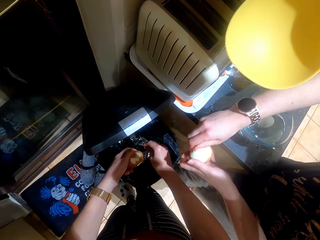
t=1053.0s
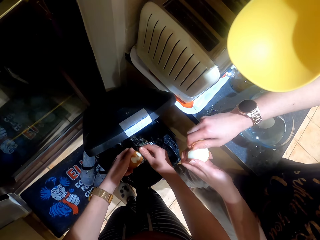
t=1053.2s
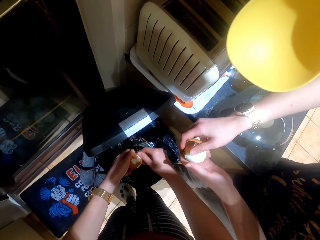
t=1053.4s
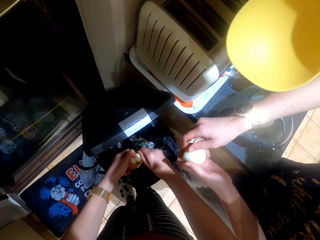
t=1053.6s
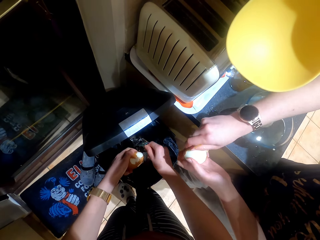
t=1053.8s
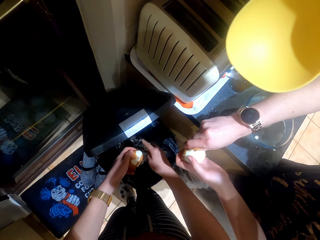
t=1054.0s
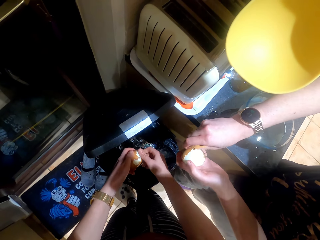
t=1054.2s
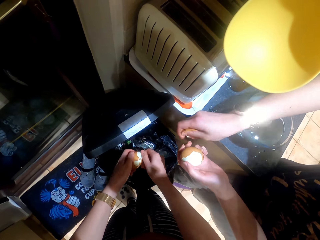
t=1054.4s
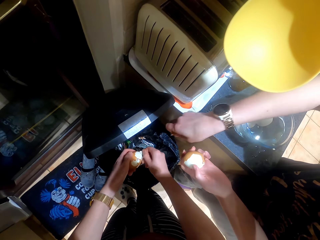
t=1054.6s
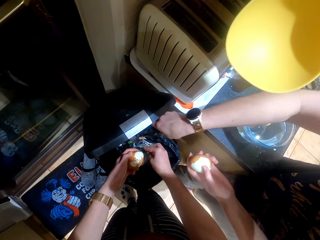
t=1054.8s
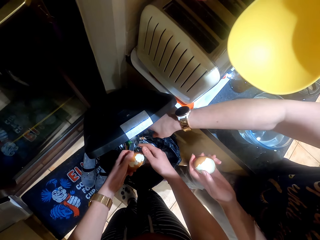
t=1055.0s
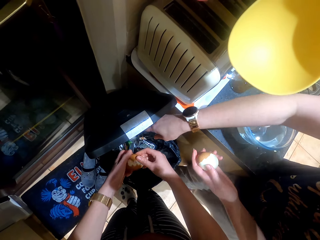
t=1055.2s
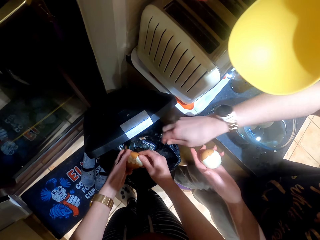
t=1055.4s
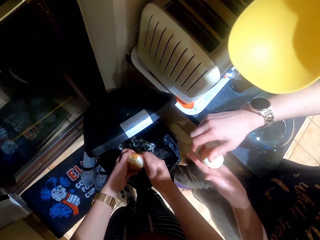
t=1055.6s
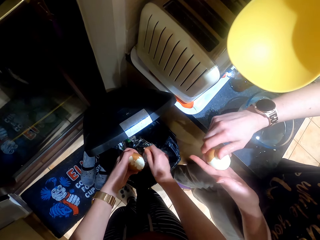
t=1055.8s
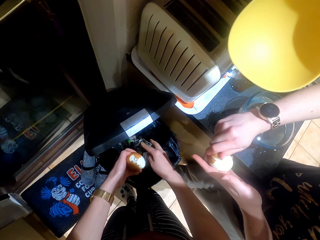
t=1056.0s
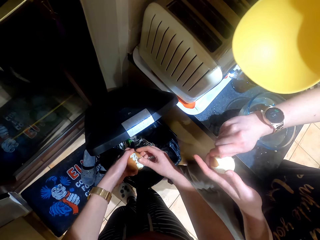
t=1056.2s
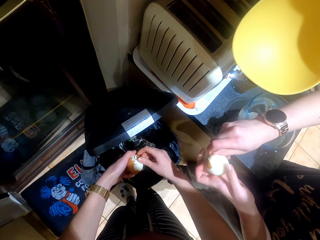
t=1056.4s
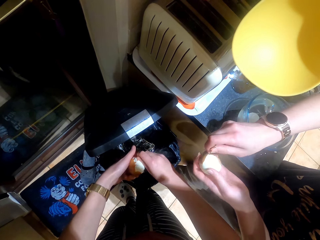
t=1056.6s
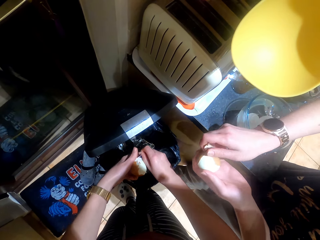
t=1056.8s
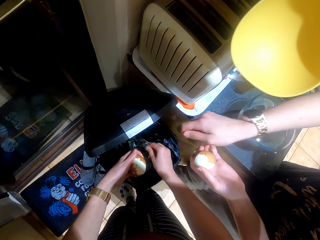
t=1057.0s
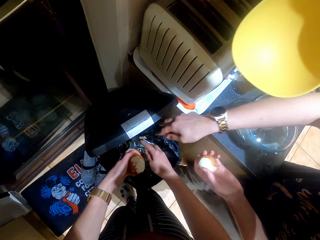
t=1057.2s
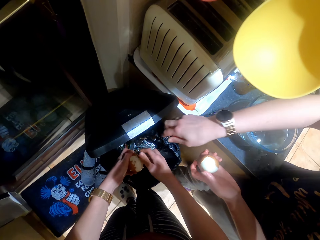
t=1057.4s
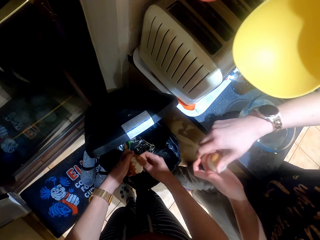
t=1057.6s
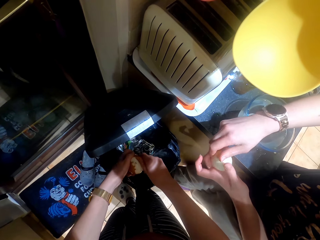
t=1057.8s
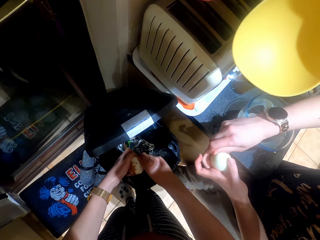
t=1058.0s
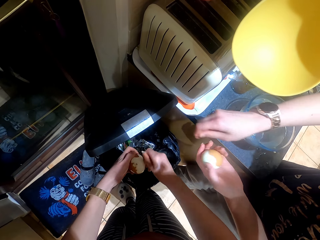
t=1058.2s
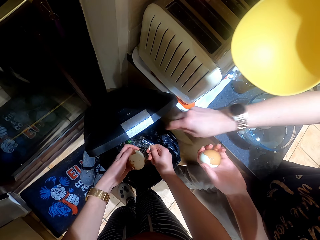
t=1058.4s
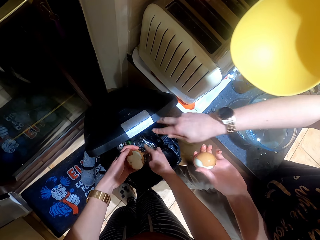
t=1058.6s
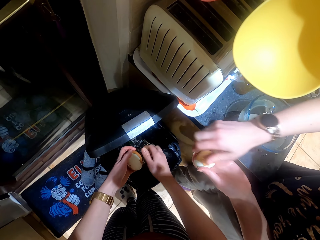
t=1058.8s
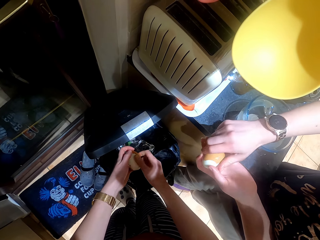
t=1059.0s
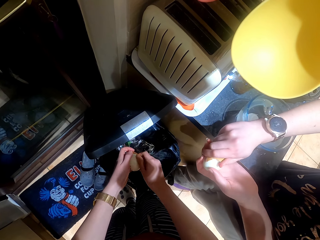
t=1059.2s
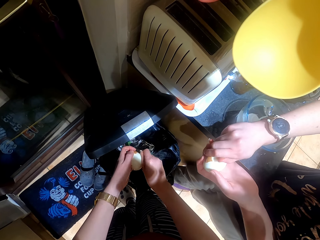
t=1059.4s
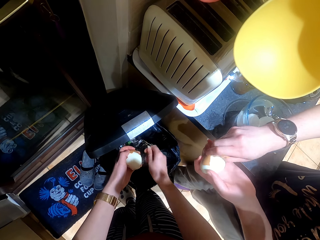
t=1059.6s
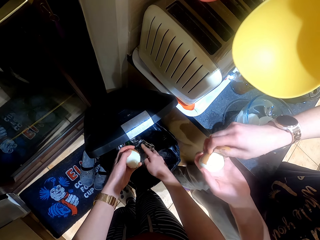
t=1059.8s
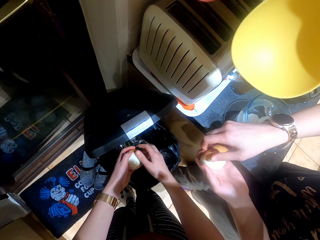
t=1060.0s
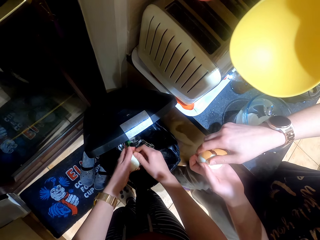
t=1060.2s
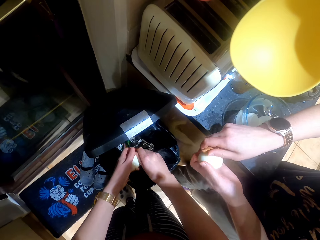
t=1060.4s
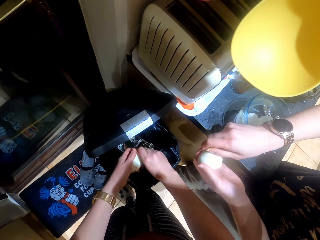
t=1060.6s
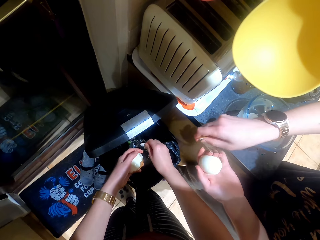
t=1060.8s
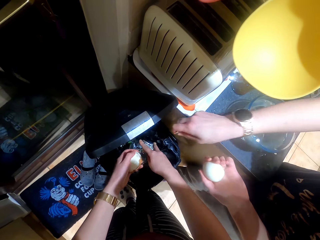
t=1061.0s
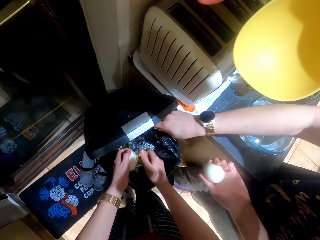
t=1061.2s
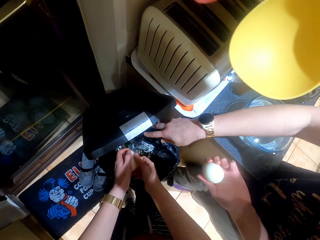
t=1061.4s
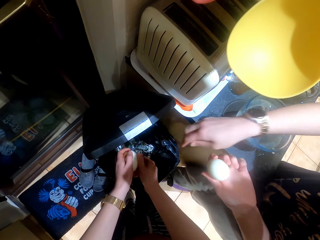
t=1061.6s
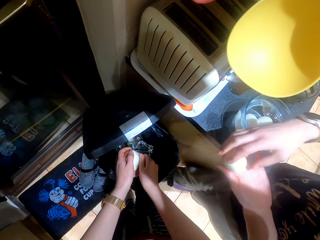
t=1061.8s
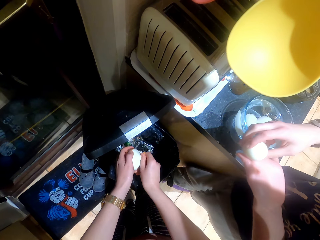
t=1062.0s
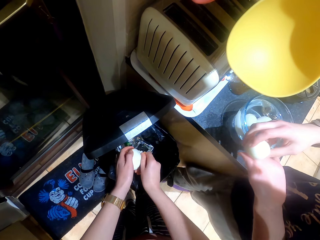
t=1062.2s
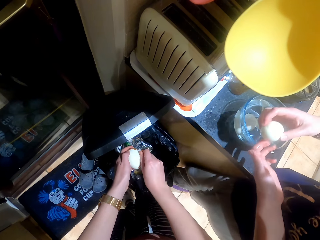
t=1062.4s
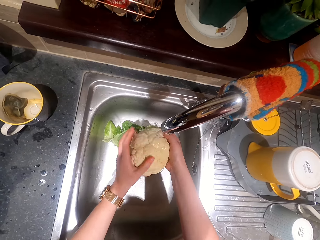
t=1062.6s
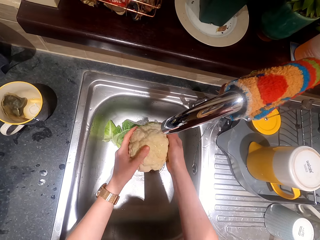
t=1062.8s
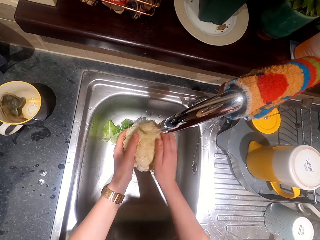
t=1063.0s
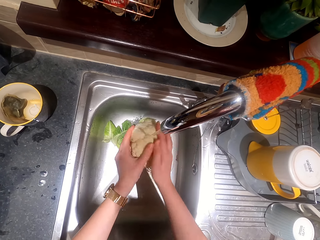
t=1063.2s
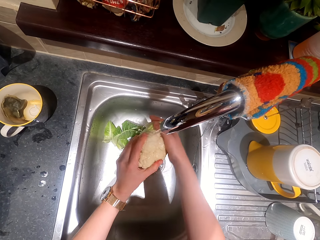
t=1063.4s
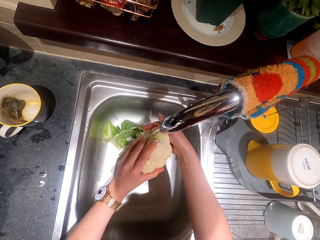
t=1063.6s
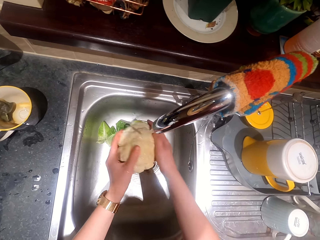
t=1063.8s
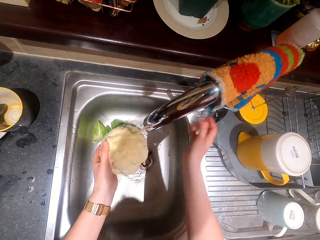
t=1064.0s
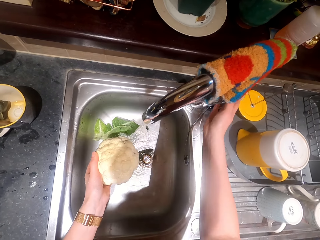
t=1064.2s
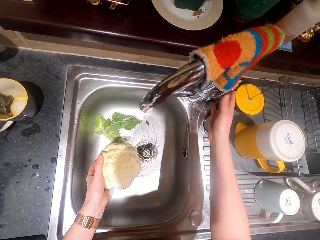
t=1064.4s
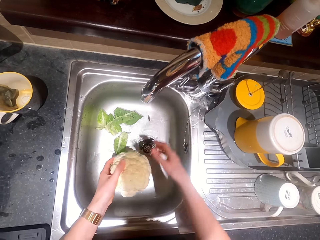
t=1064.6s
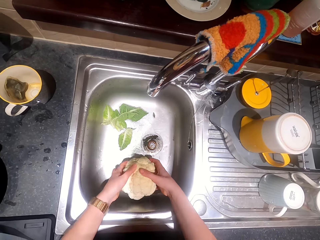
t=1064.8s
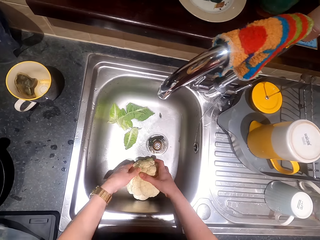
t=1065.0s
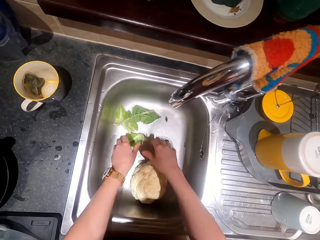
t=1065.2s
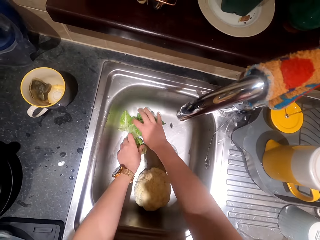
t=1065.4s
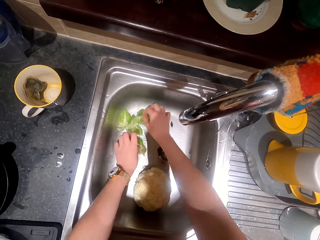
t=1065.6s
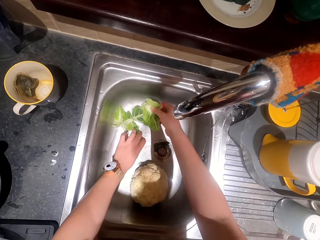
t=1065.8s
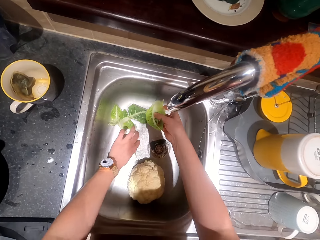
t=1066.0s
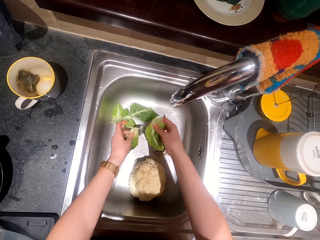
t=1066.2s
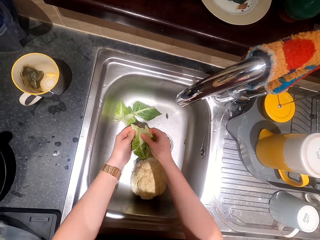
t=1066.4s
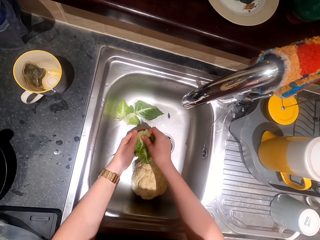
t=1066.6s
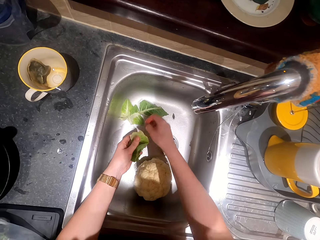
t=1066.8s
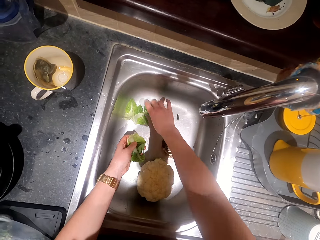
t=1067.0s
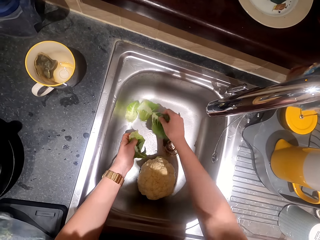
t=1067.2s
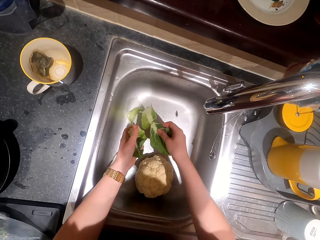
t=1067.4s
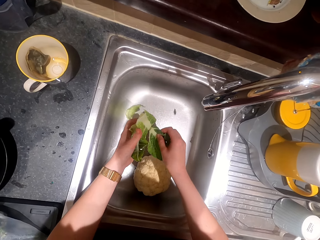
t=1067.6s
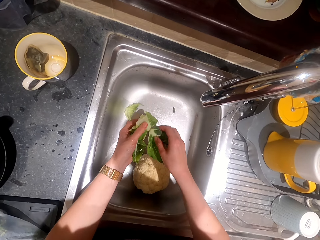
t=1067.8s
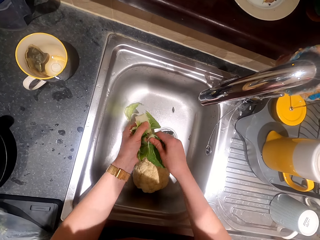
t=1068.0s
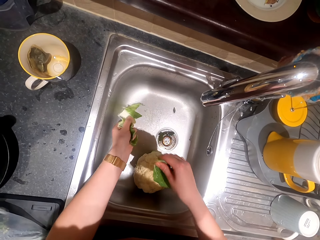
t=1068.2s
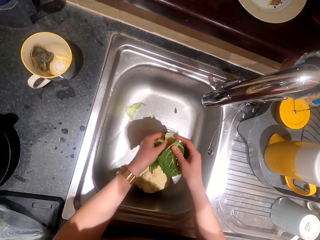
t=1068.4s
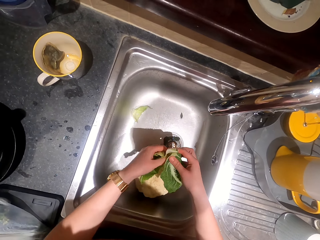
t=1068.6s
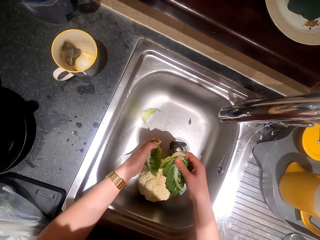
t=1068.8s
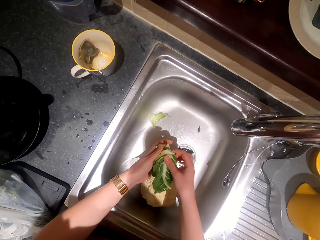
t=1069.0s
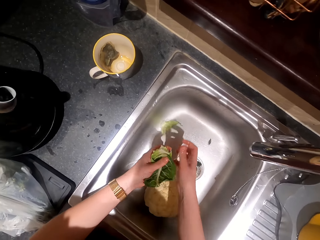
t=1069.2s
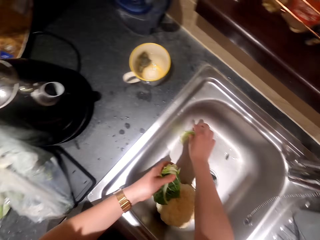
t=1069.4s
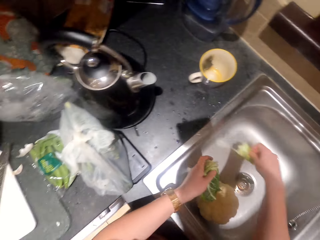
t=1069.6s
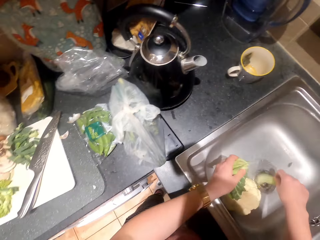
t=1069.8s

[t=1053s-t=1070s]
The camera wearer washes the cauliflower or vegetable. They close the tap. They put the vegetable in the sink. They collect vegetables. They pick the cauliflower leaves.

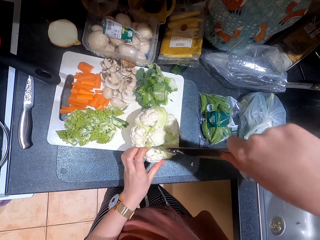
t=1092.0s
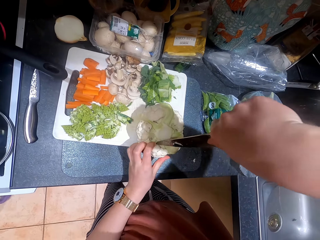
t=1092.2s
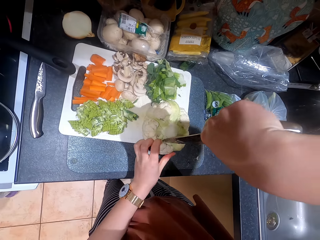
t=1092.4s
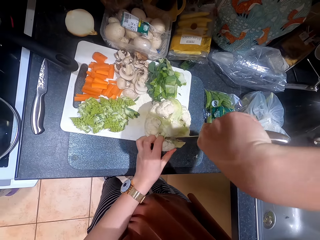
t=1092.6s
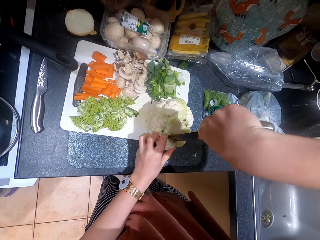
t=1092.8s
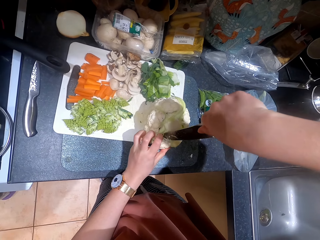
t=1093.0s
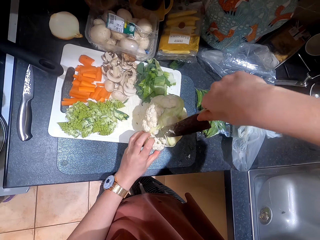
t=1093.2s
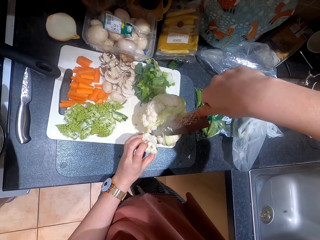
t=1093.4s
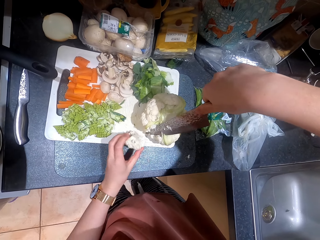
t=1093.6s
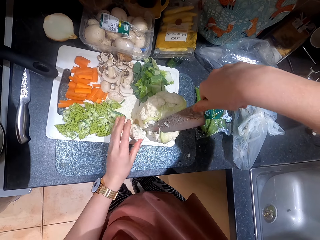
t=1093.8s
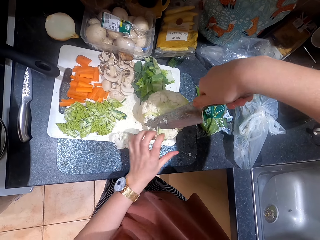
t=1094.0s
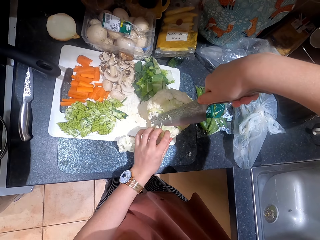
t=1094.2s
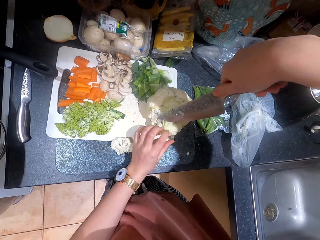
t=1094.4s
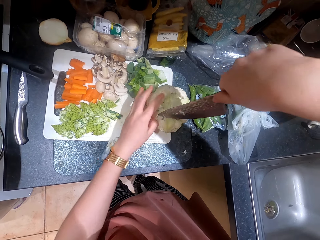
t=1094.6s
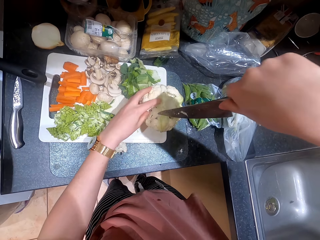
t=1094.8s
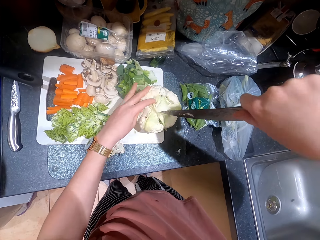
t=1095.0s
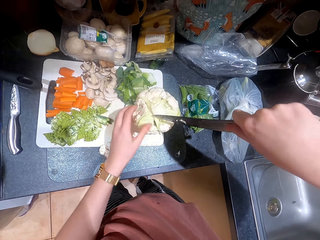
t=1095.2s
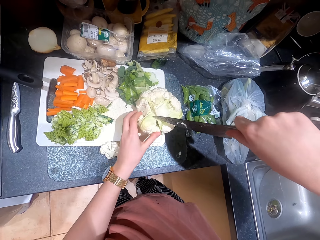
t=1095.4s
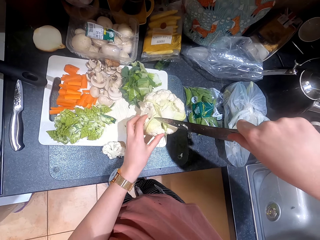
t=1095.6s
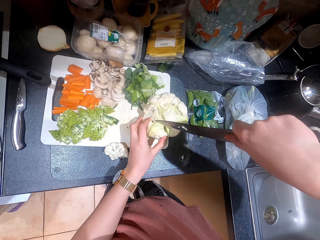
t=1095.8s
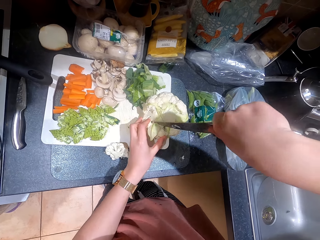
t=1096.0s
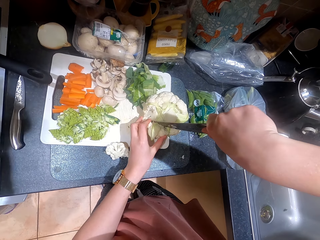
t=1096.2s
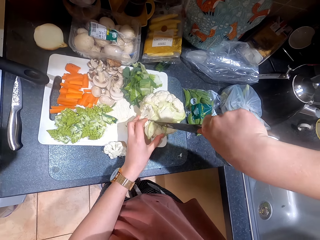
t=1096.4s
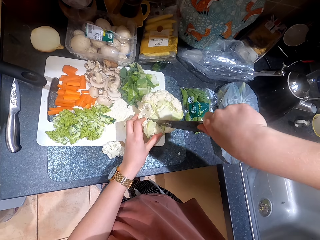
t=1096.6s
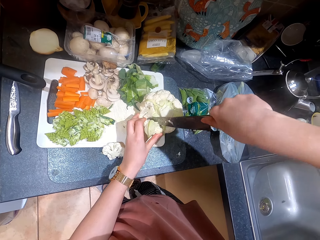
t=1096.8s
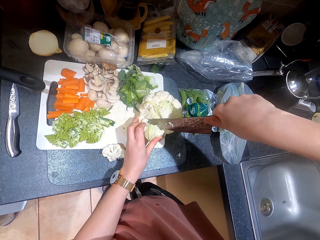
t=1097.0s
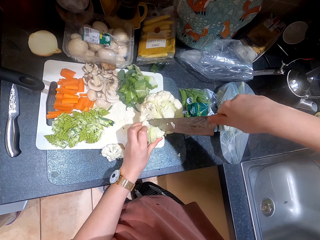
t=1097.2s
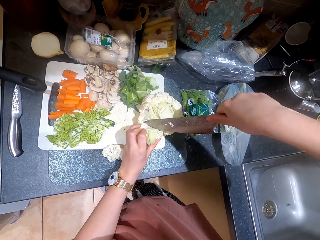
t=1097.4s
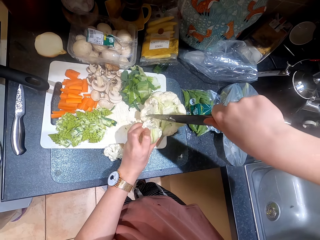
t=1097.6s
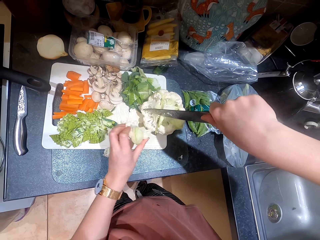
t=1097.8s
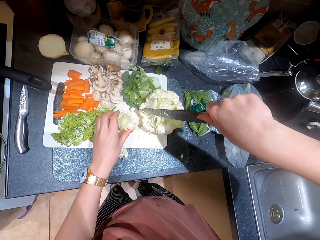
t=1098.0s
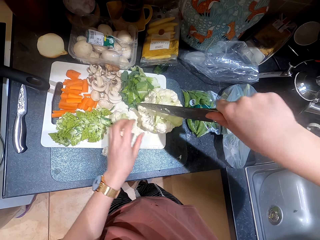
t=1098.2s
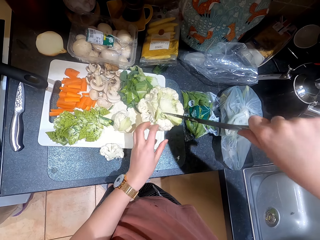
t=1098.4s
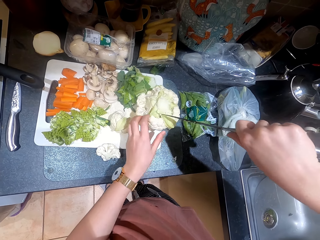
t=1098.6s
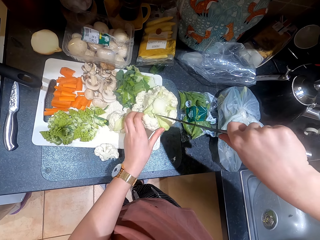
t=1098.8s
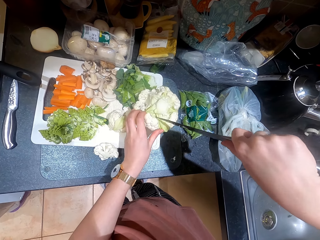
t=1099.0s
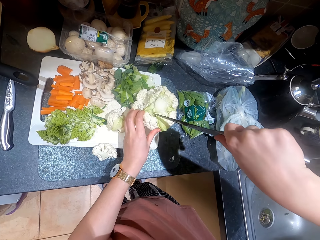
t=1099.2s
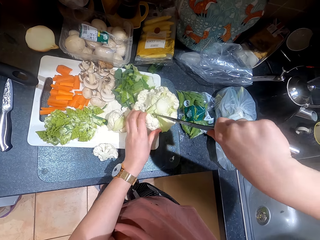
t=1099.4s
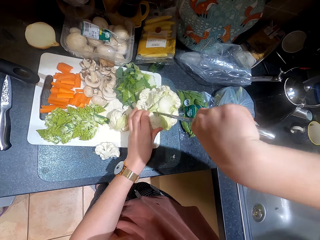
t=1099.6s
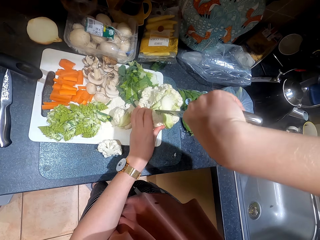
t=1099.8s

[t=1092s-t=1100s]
The camera wearer cuts the broccoli or cauliflower with a knife. They cut the cauliflower. They put down a piece of broccoli on a chopping board. They cut the broccoli with the knife.
